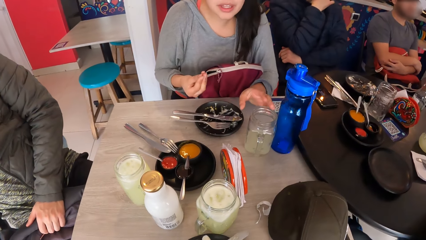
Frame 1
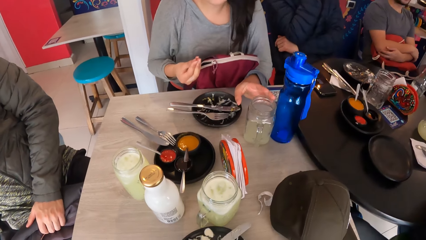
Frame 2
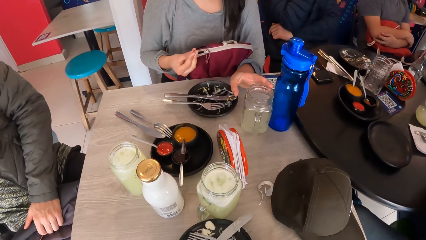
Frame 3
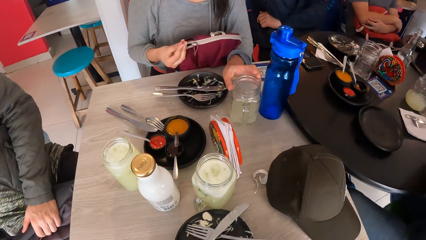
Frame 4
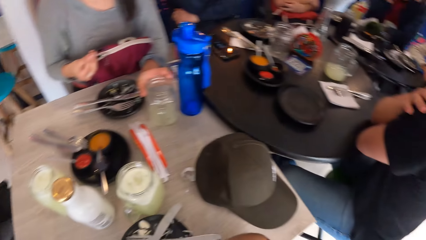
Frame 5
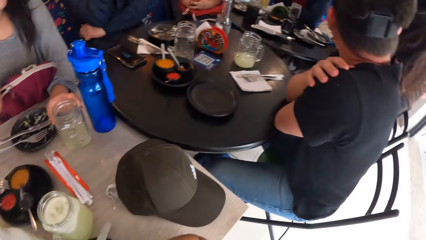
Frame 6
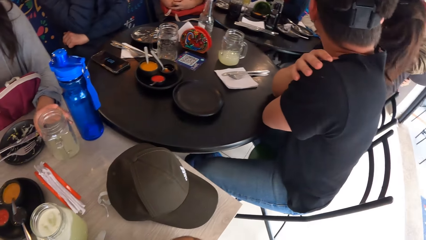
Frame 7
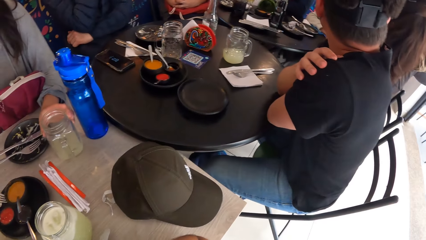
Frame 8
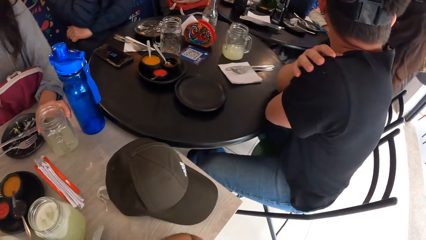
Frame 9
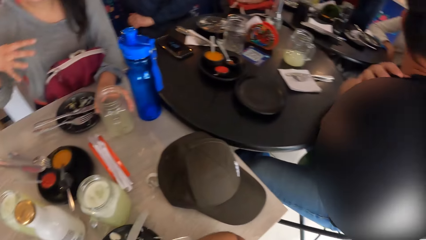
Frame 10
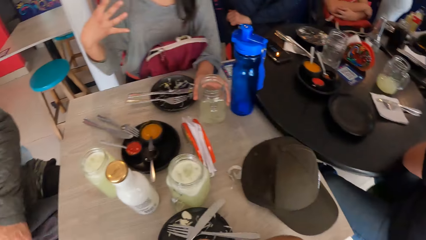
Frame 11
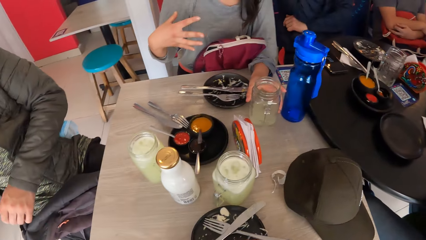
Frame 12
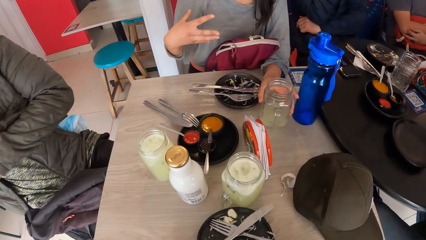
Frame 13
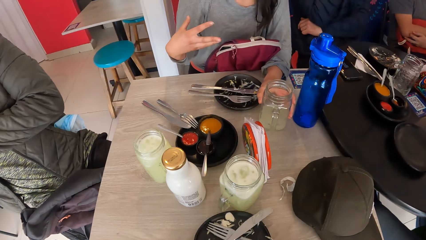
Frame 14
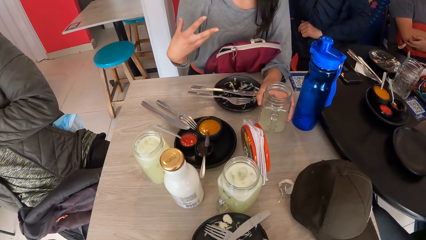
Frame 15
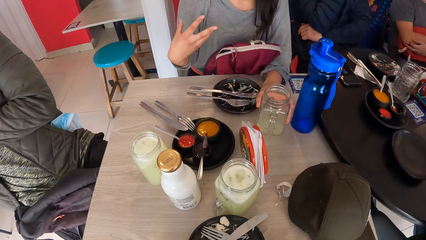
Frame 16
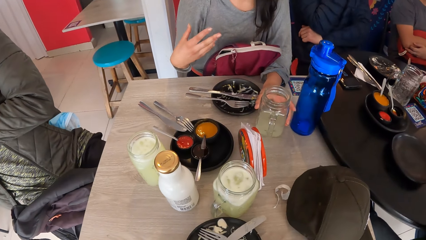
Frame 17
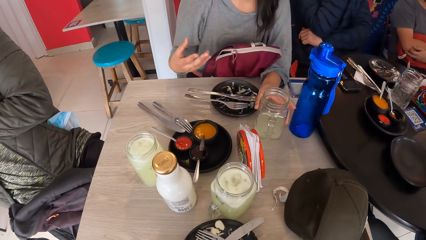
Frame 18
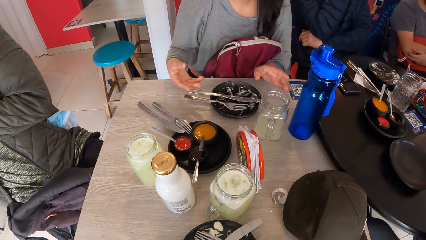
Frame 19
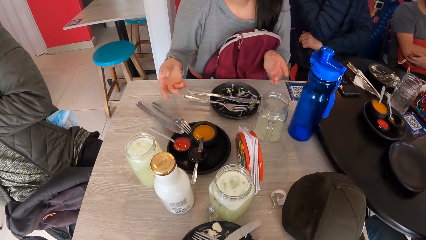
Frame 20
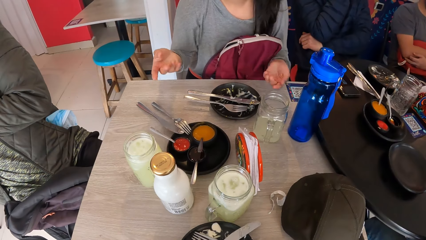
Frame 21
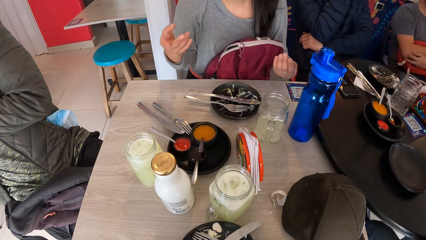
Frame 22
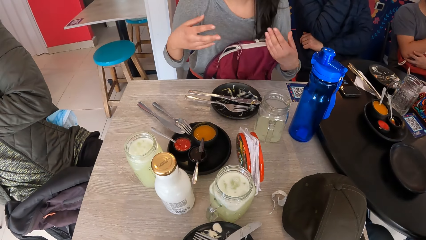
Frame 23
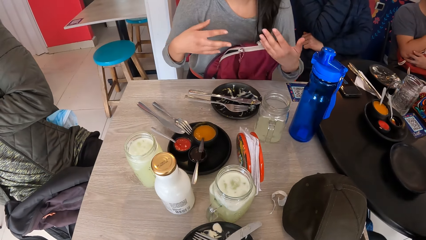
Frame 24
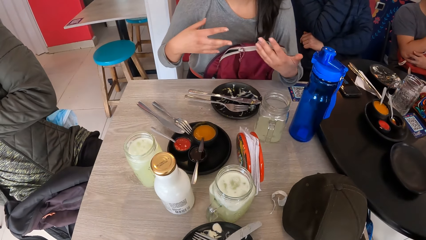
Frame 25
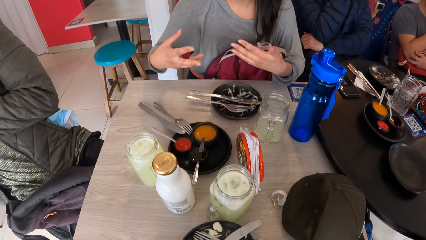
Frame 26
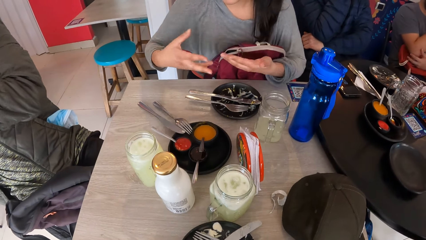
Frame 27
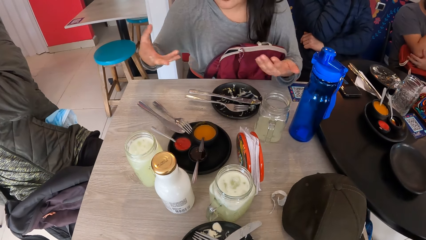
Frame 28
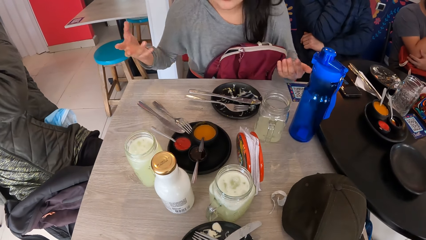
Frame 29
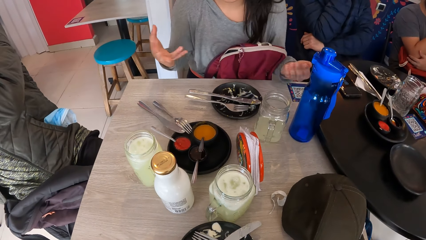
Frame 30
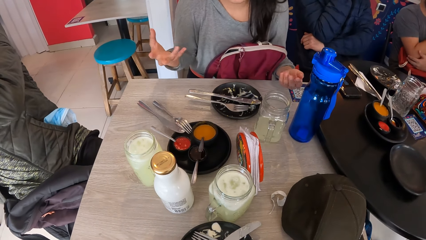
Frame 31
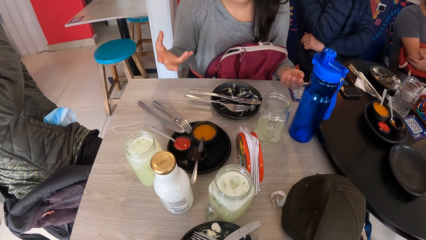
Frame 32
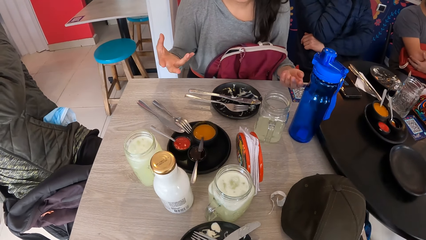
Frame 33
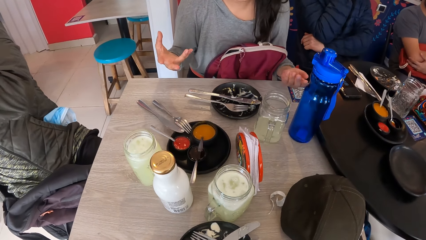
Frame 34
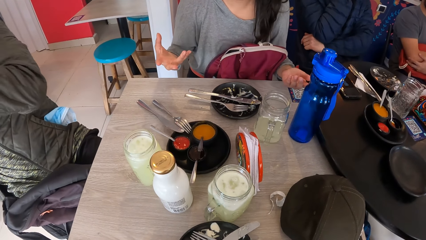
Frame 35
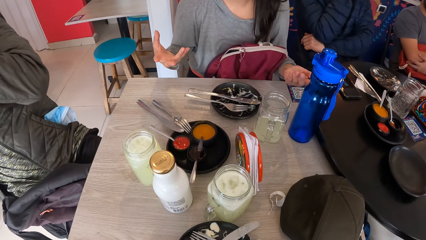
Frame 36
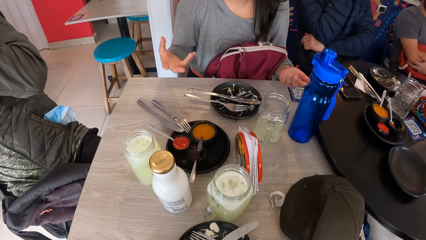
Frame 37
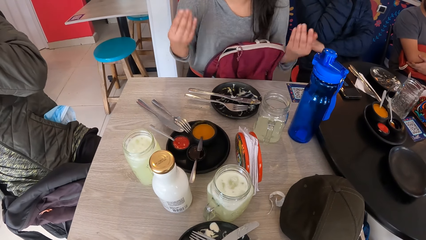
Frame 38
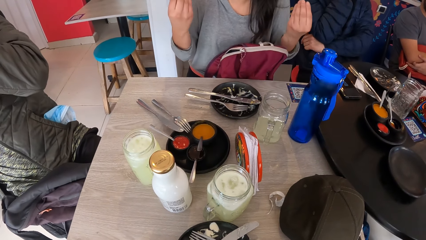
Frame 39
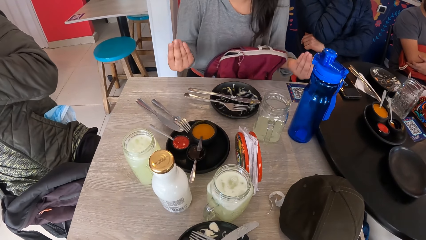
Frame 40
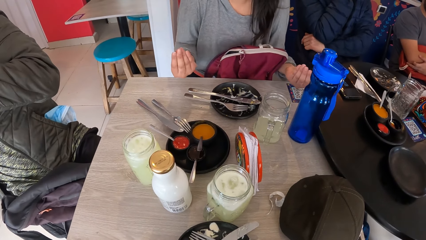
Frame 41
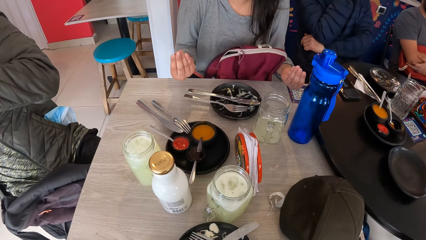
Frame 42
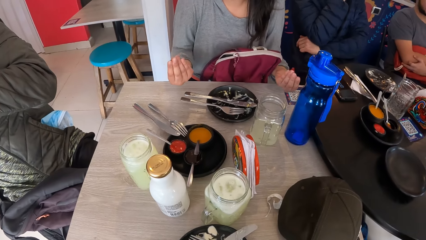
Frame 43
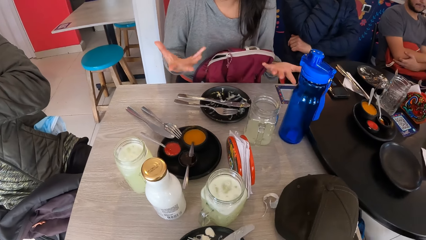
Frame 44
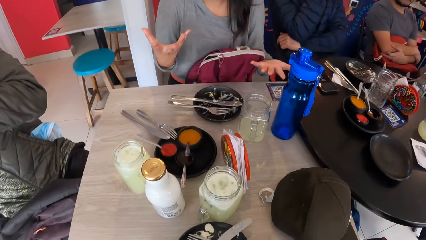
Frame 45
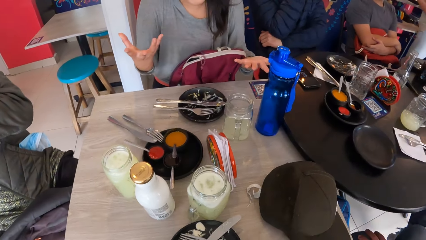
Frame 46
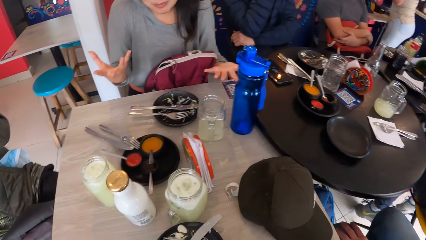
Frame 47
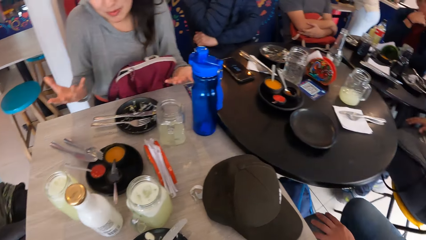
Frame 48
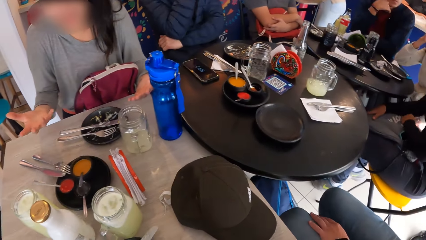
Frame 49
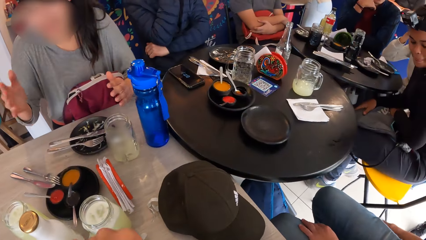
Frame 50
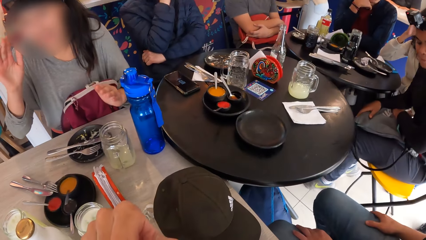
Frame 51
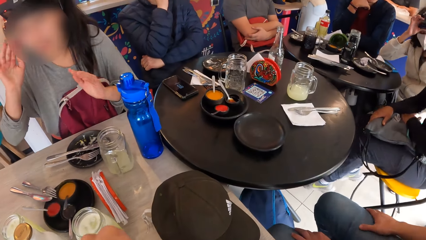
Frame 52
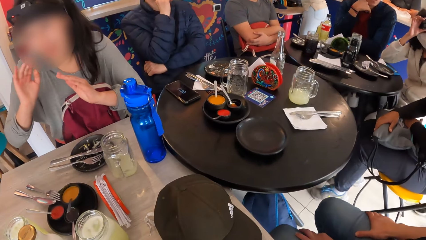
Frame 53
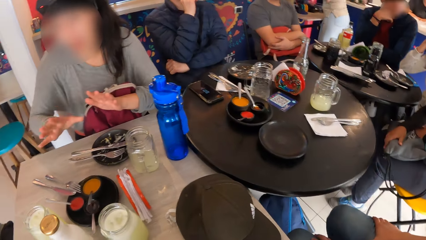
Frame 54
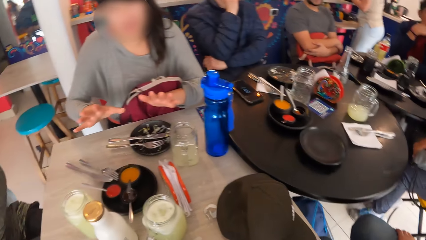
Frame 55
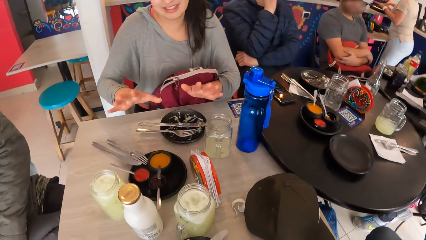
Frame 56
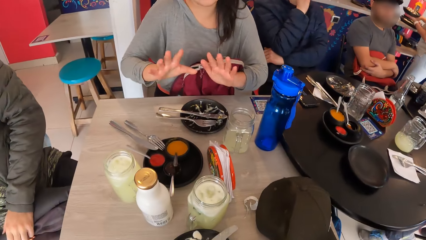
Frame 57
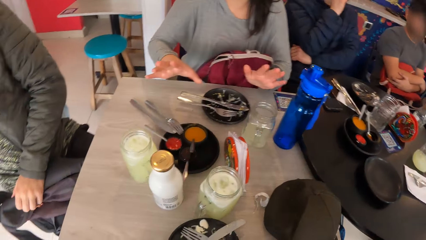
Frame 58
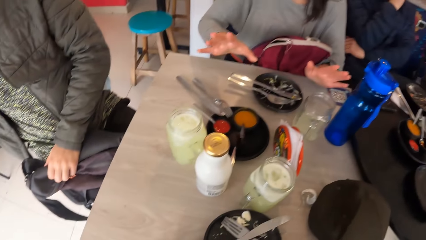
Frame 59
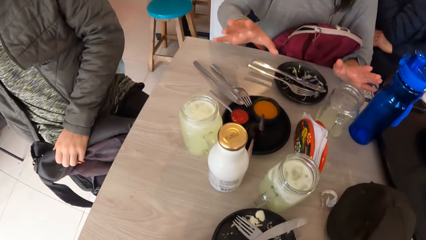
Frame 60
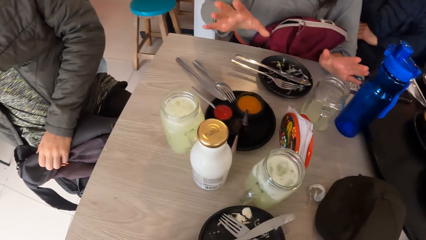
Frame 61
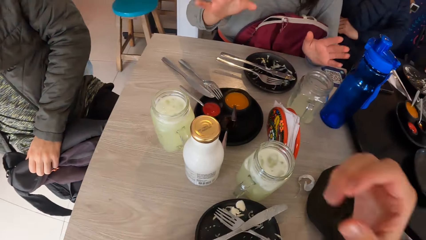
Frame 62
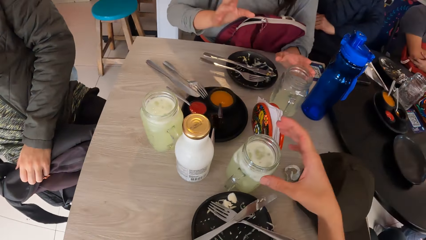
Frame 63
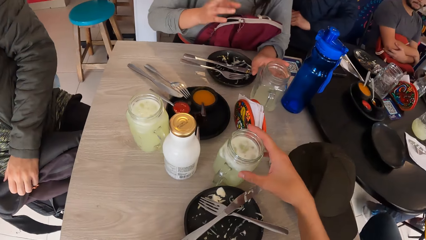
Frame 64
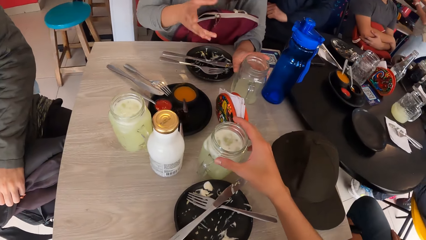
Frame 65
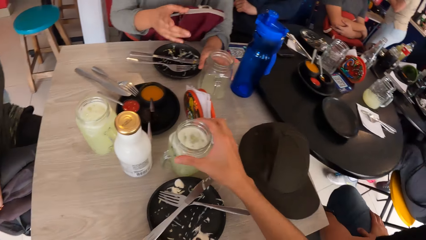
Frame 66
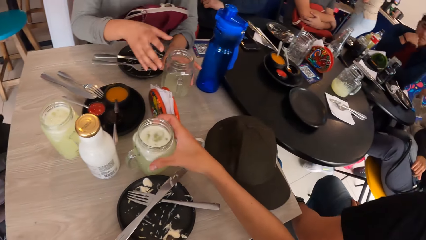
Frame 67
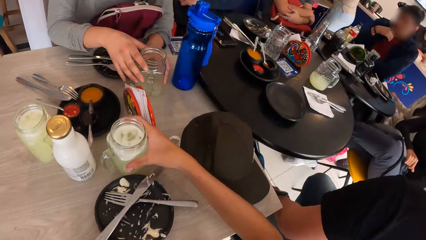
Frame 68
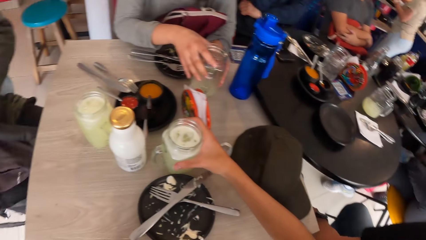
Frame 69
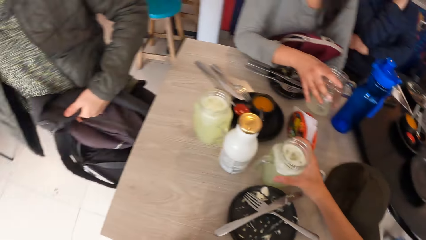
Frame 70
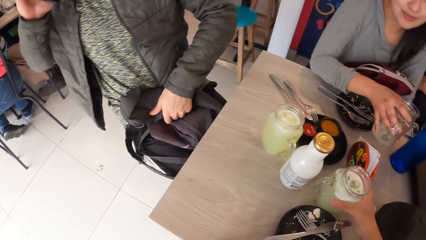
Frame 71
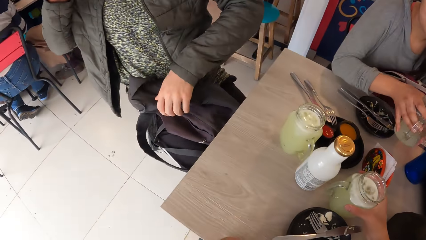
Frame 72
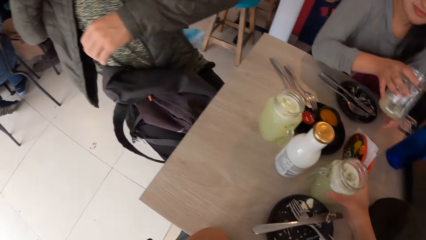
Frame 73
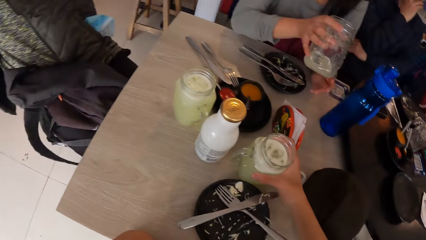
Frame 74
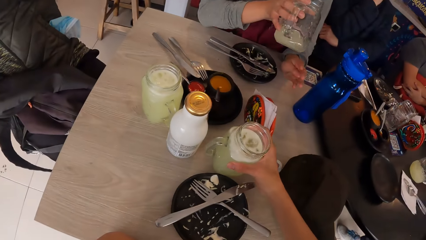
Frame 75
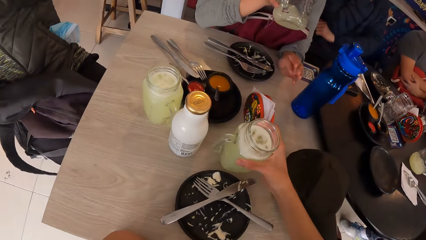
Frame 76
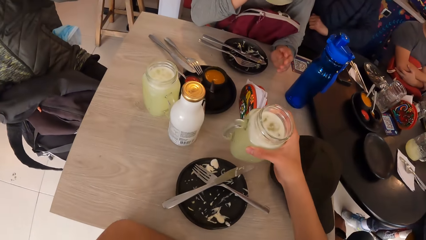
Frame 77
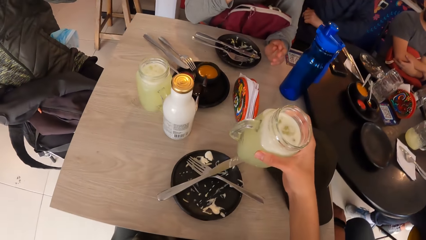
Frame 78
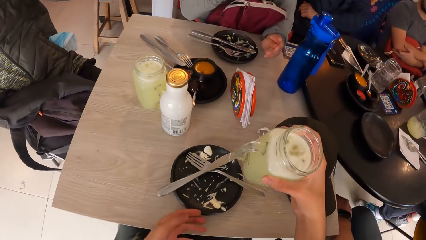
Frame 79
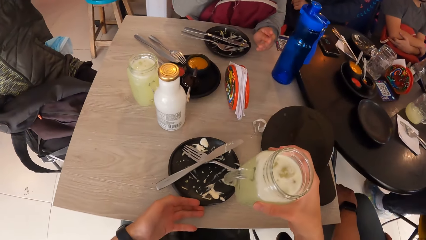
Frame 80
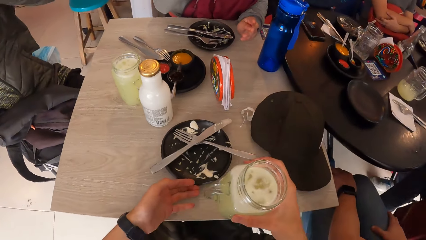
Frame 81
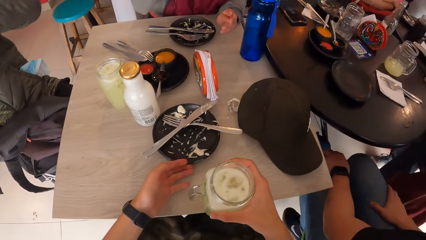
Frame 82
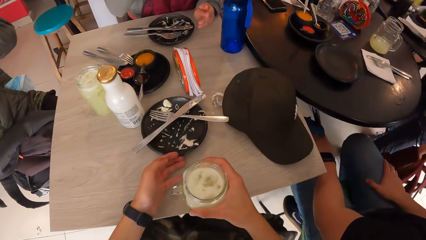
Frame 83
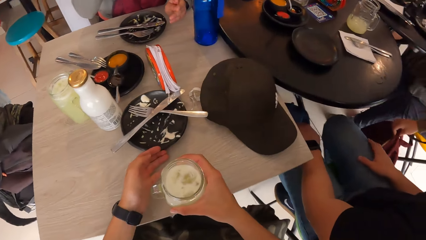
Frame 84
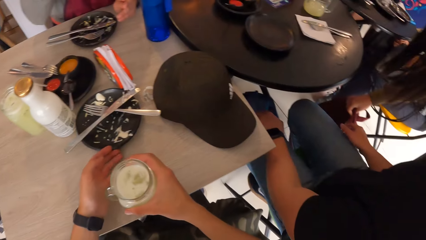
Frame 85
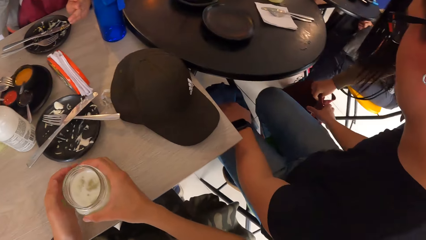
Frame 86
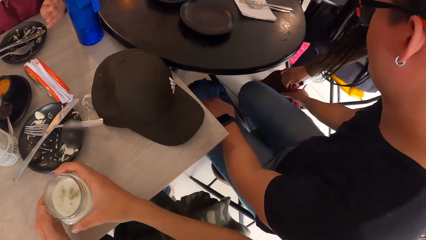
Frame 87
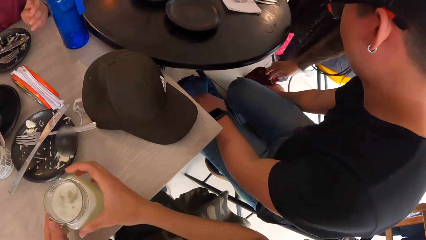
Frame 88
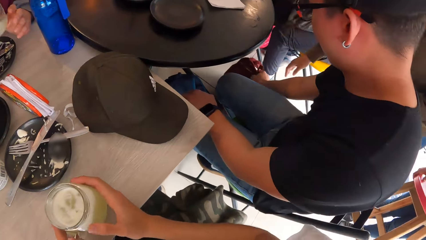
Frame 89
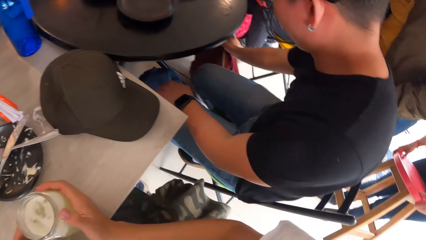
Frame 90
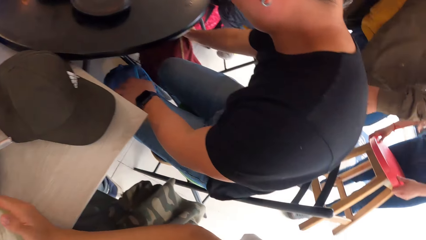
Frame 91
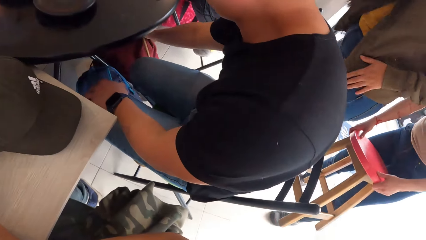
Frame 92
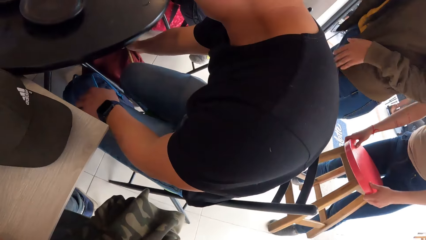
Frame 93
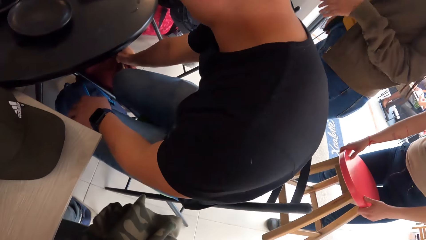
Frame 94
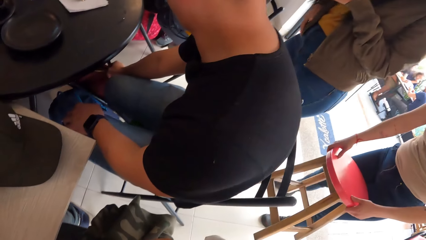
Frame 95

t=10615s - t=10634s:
The woman shifts a cup on a table with her left hand. A person takes a glass jar with juice from the table. The woman makes gestures with her left hand. The woman makes gestures with both hands. The person talks to the camera wearer and another person. The woman holds the cup with her left hand. The camera wearer shifts a cup on the table with his right hand. The woman holds the cup with her right hand and picks up the cup from the table with her right hand. The camera wearer picks the cup from the table with his right hand. He pushes a plate on the table with his left hand. He puts the cup on the table with his right hand. A man shifts a bag on the floor with his right hand.
